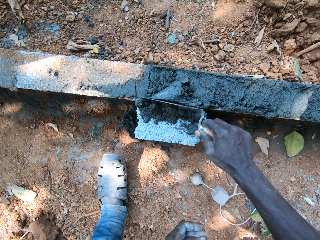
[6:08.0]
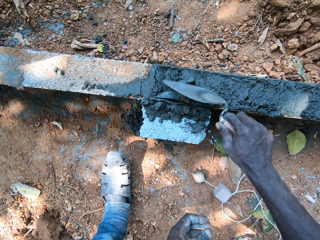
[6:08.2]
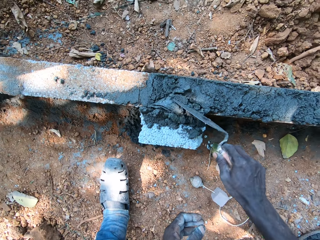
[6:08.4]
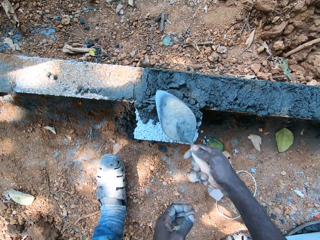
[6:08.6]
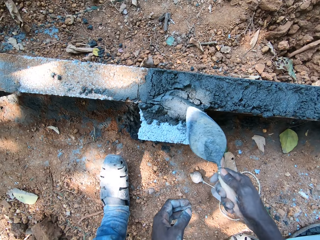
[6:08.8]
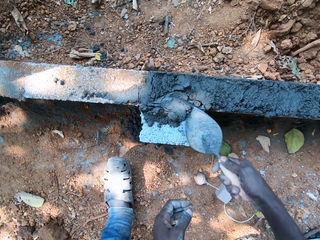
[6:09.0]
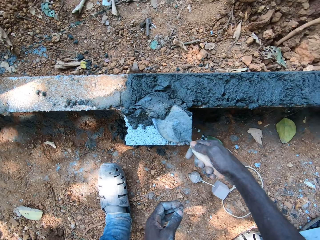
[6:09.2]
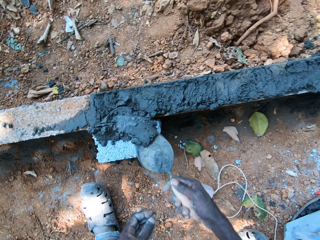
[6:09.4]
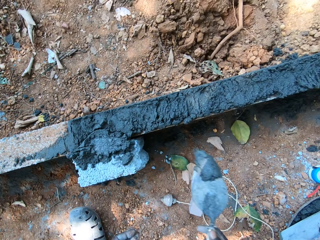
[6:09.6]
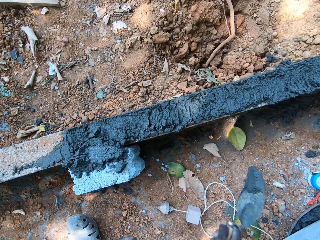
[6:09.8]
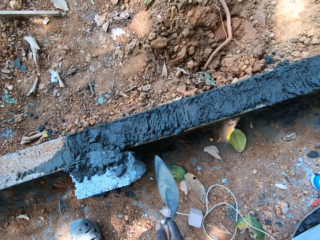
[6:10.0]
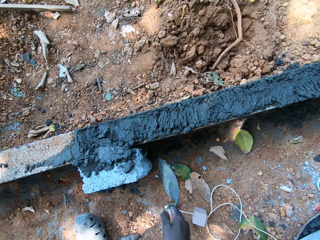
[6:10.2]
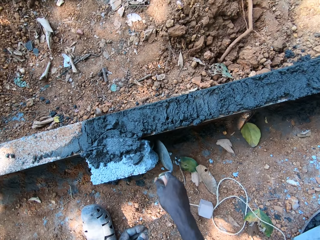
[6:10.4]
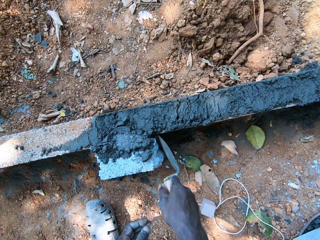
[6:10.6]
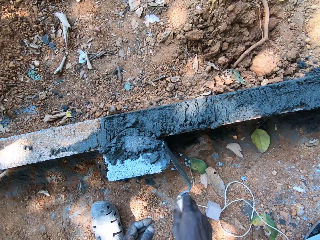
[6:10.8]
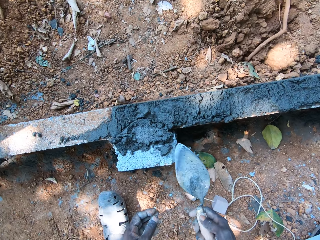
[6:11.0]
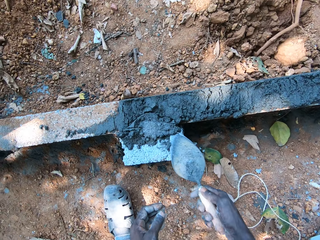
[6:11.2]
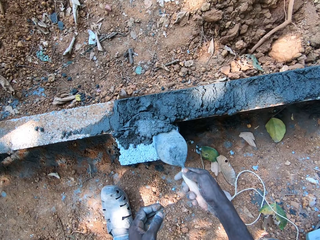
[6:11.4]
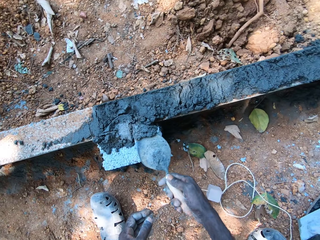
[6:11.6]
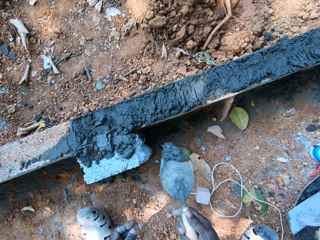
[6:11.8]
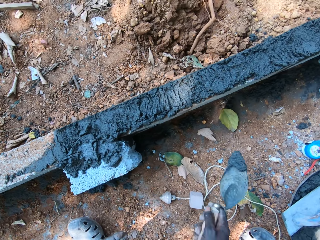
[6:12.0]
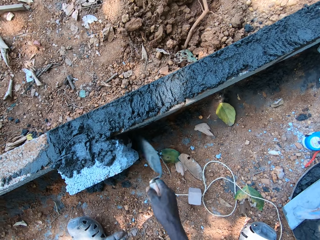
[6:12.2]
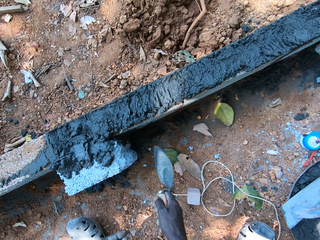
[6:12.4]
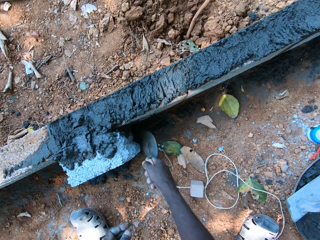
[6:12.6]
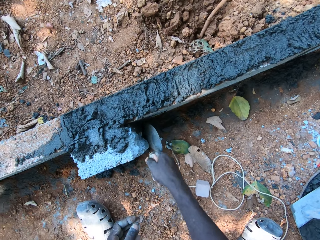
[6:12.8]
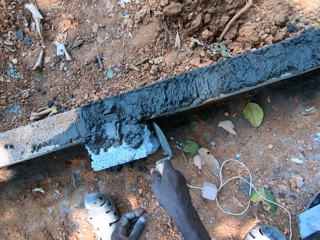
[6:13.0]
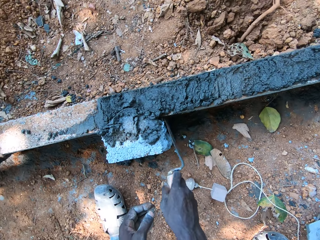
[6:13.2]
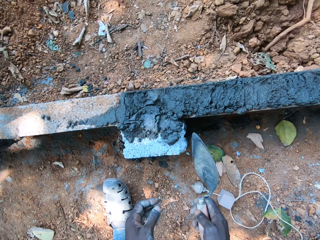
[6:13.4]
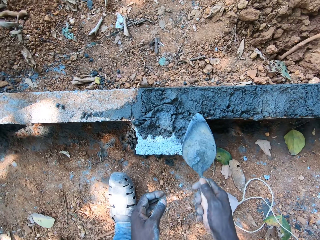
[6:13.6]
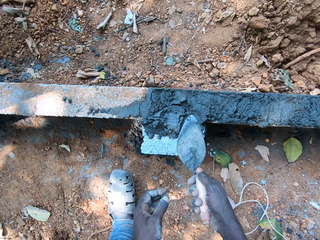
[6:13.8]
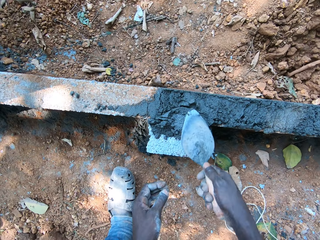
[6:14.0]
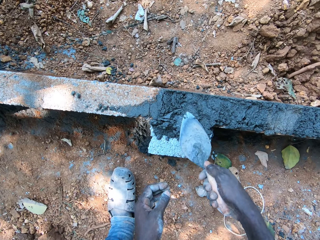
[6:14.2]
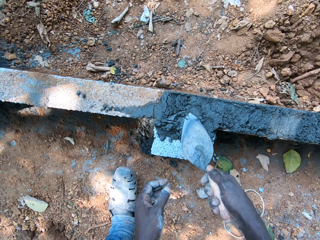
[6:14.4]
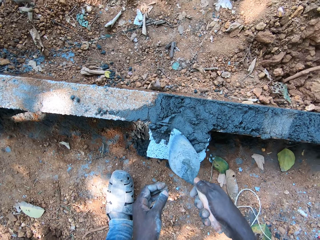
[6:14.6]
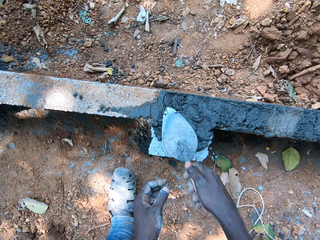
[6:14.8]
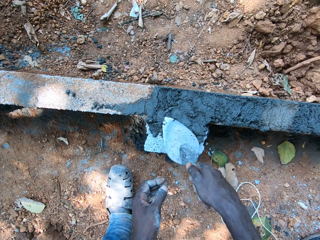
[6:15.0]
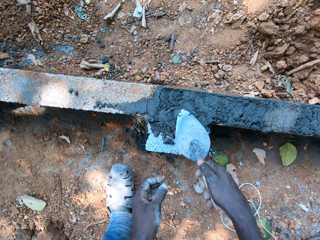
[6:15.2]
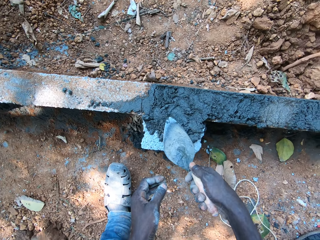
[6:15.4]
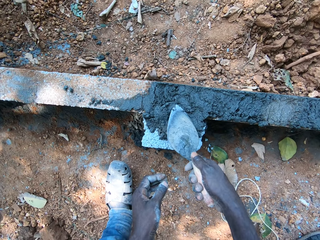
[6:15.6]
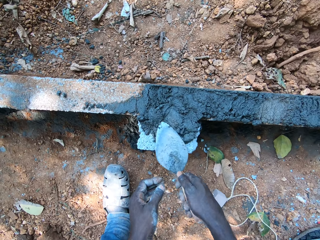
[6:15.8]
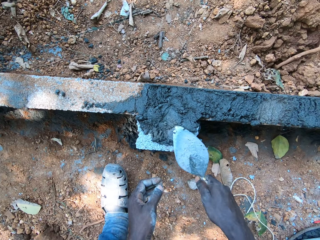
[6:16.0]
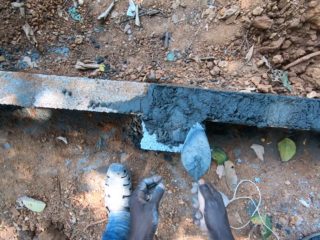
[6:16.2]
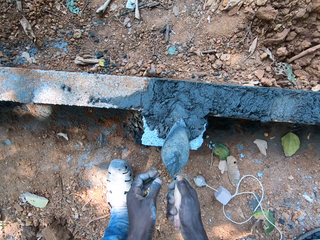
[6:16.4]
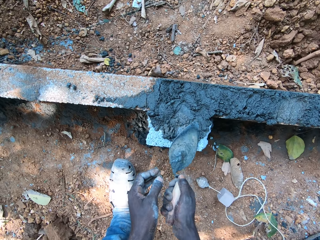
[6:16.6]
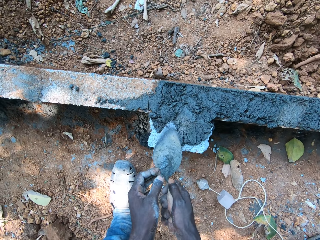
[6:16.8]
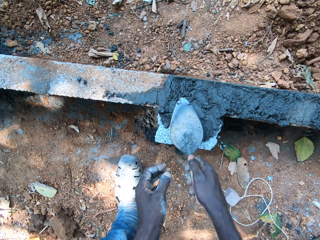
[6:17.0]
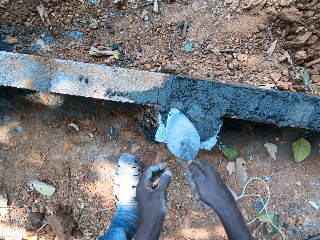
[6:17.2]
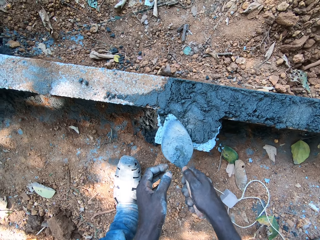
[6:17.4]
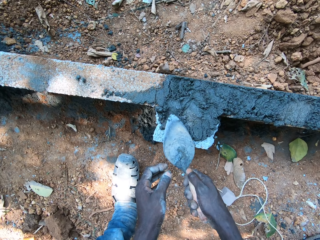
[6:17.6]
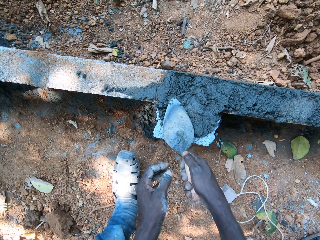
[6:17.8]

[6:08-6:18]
The camera wearer scoops the mortar from the block with the hand trowel in his right hand. He pours the mortar on the block with the hand trowel in his right hand. He spreads the mortar on the block with the hand trowel in his right hand. He scoops the mortar from the block with the hand trowel in his right hand. He pours the mortar on the block with the hand trowel in his right hand. He spreads the mortar on the block with the hand trowel in his right hand. A man interacts with the camera wearer.

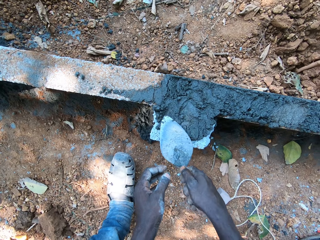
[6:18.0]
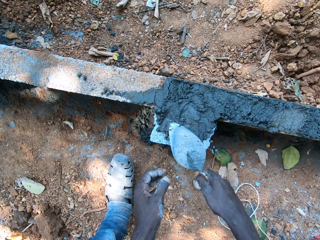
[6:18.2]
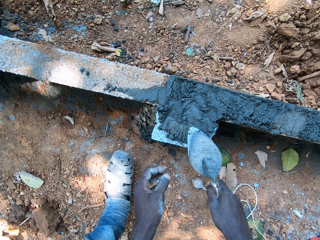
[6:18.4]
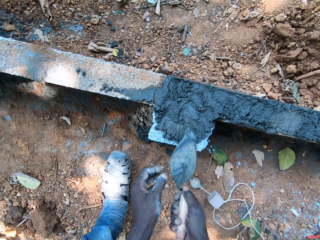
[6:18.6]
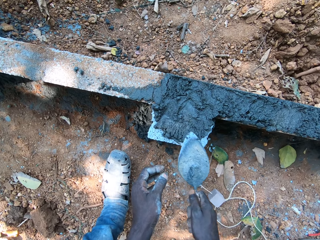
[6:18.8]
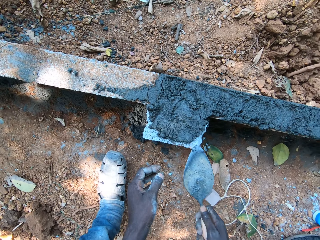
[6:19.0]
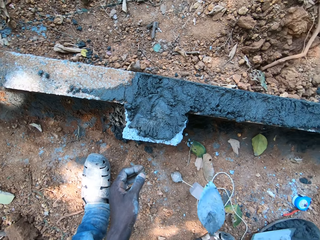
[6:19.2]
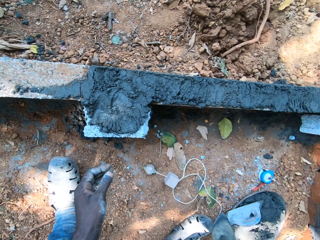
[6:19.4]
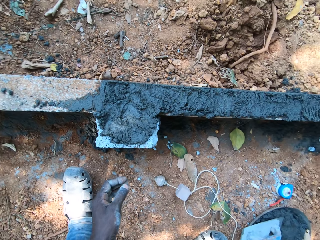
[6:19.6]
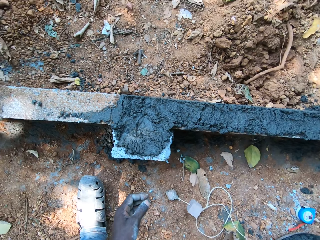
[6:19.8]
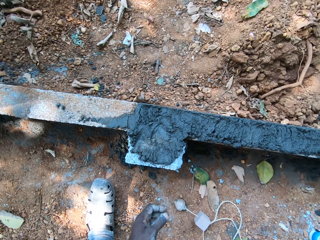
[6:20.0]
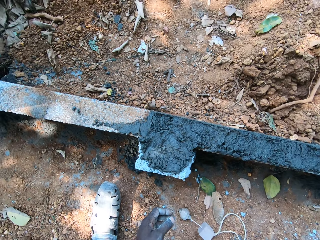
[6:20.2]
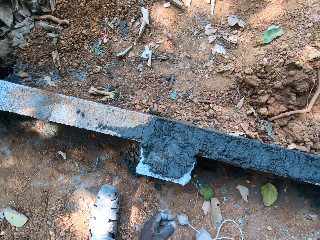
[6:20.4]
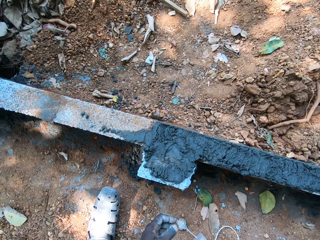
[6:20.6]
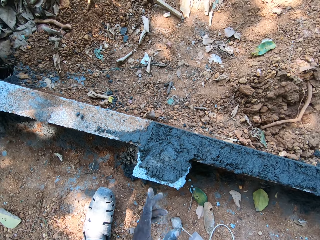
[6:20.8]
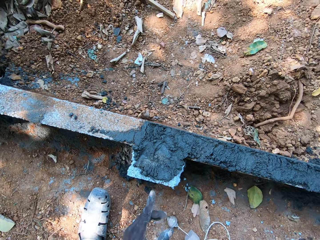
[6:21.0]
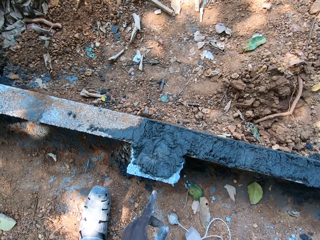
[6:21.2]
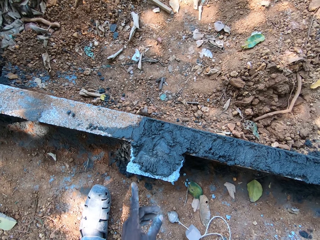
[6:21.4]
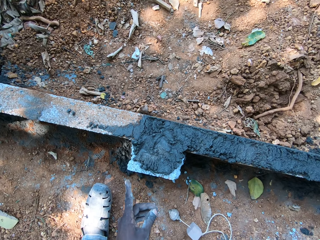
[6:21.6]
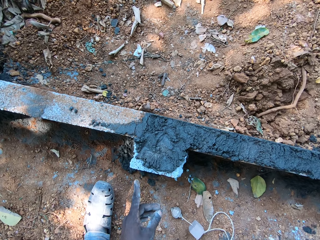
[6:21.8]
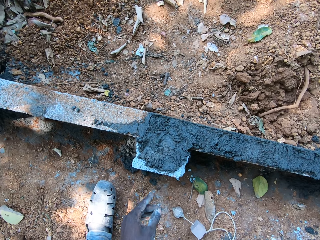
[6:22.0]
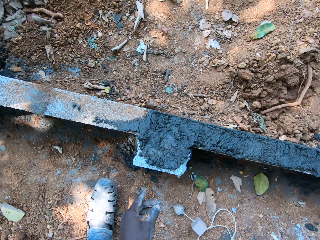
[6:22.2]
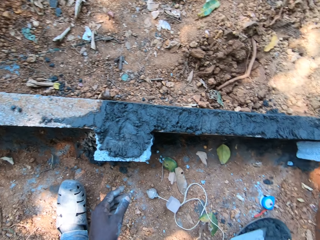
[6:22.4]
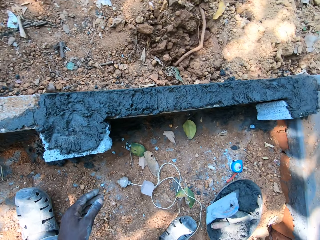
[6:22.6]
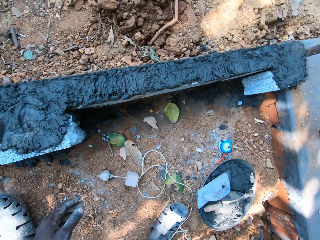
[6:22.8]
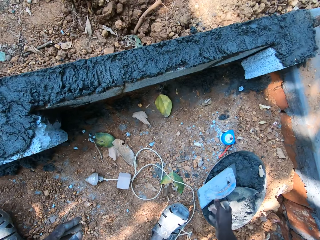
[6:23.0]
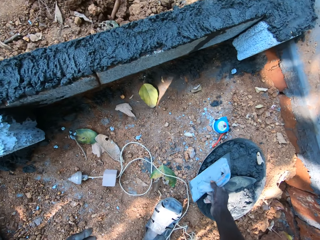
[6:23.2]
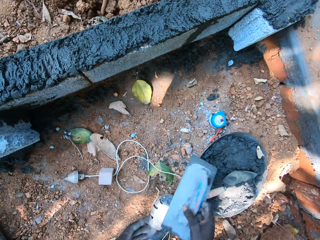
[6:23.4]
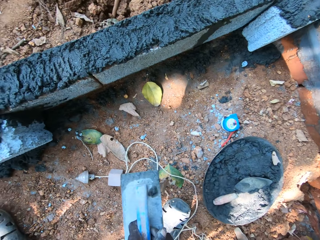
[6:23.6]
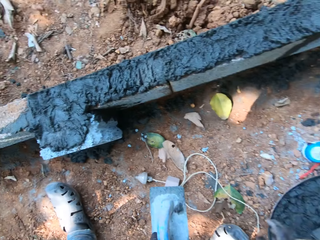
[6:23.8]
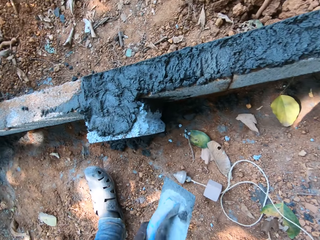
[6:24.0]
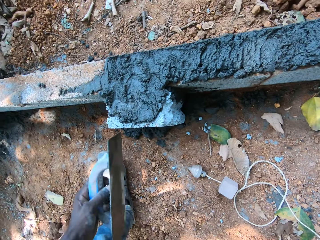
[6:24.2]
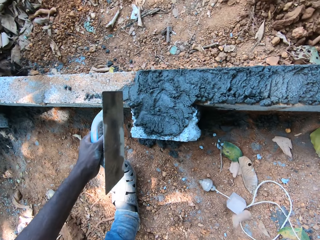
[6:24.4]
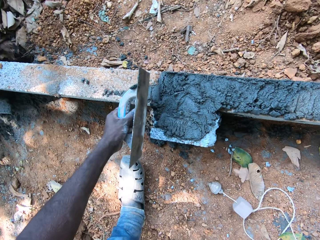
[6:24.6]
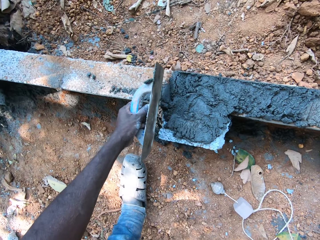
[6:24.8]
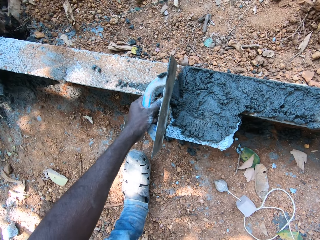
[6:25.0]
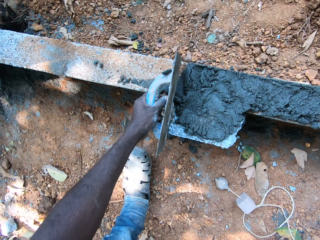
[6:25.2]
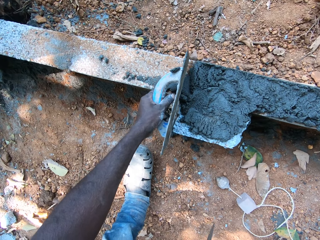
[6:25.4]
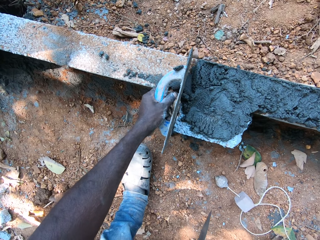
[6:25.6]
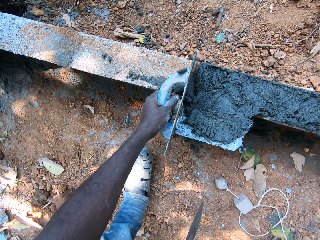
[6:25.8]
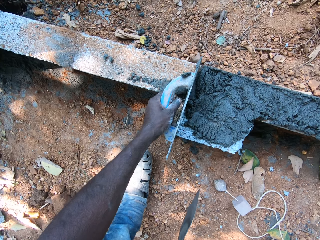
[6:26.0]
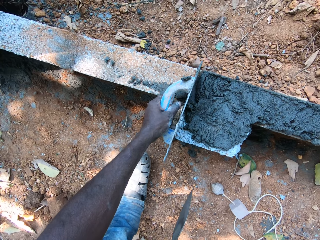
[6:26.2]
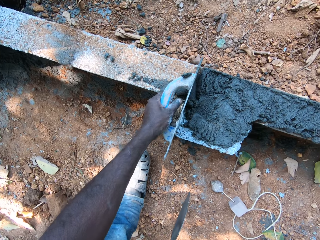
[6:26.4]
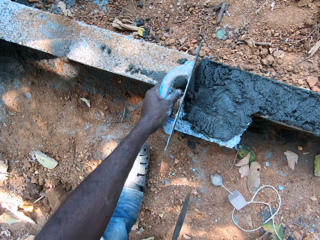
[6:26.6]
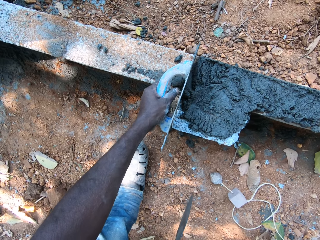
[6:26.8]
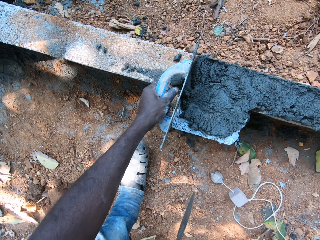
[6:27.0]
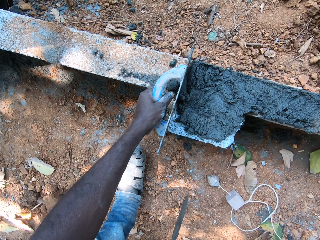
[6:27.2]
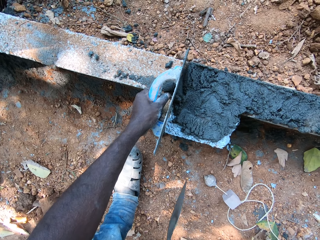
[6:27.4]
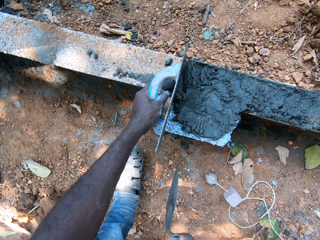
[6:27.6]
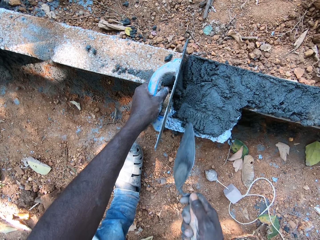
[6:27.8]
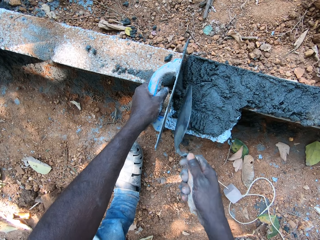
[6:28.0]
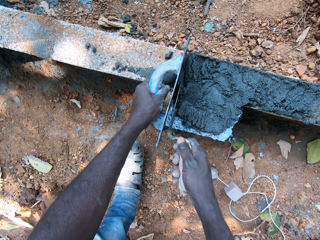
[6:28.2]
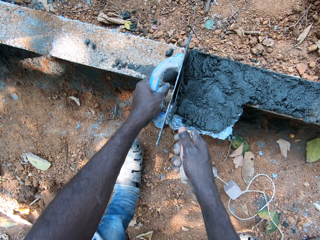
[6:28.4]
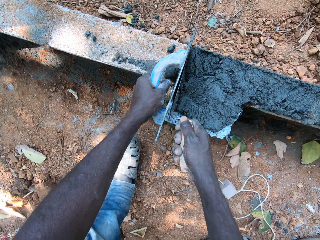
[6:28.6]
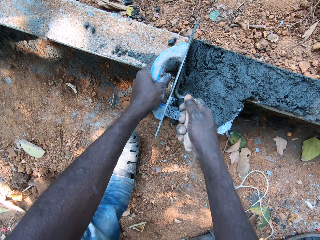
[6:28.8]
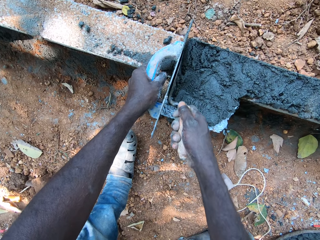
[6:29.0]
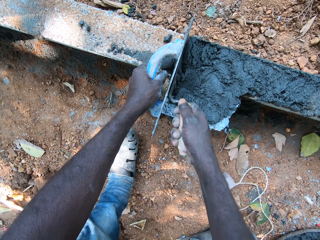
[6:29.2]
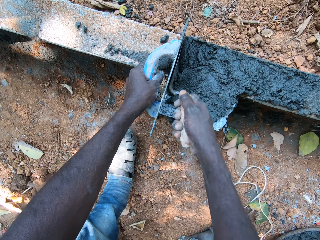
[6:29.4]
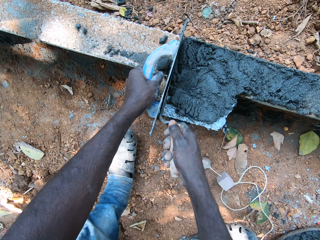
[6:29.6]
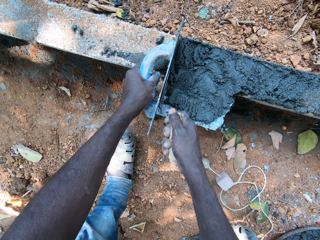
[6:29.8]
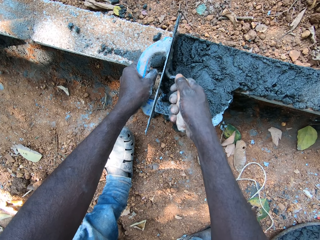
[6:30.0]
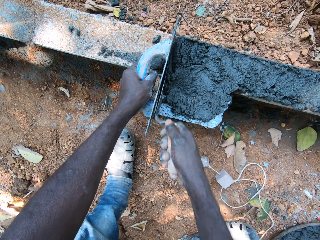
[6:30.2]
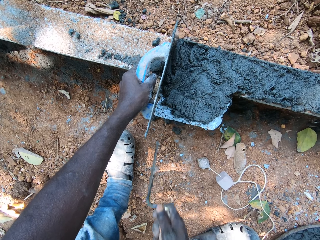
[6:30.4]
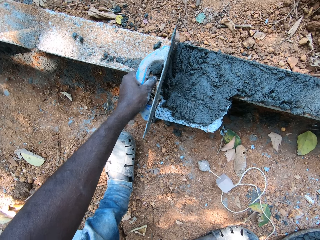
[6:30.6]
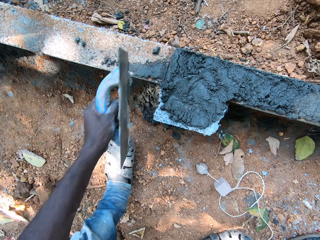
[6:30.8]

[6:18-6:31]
The camera wearer drops the hand trowel on the head pan of mortar with his right hand. He makes gestures. He picks up the plastering float or wooden float from the head pan of mortar with his right hand. He passes the plastering float from his right hand to his left hand. He molds the mortar on the wall with the hand trowel in his right hand and the plastering float in his left hand. He supports the mortar with the wooden float. He marks the mortar with the trowel.
